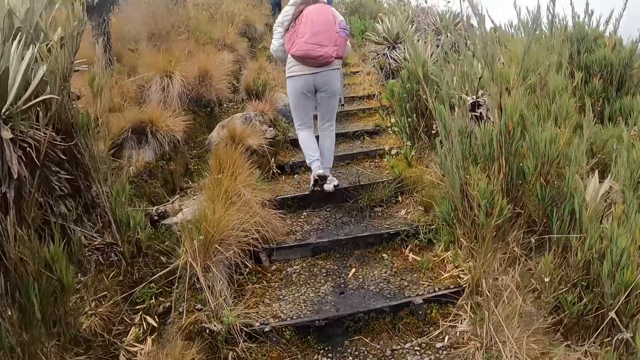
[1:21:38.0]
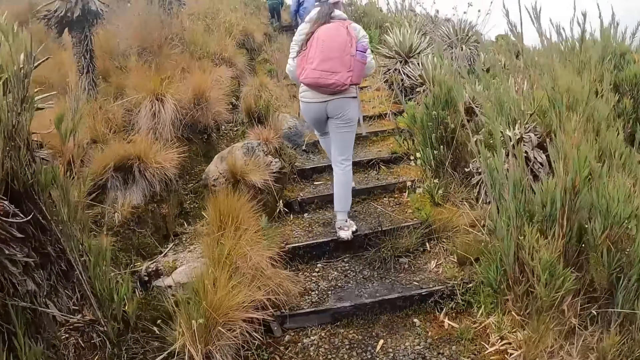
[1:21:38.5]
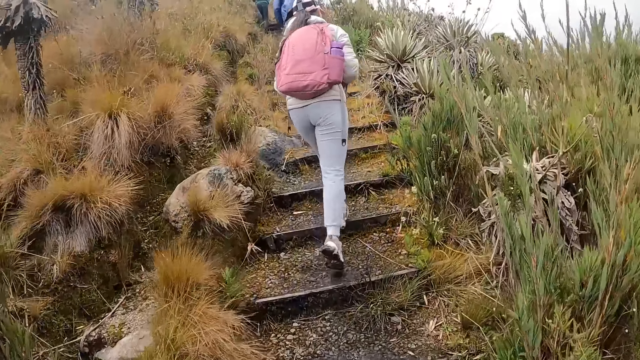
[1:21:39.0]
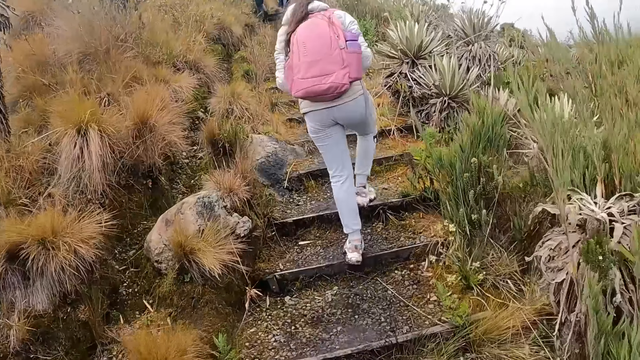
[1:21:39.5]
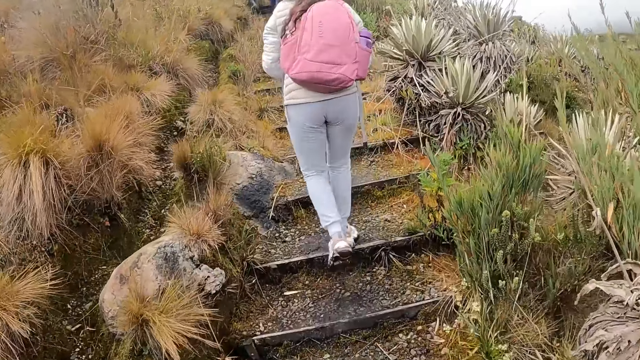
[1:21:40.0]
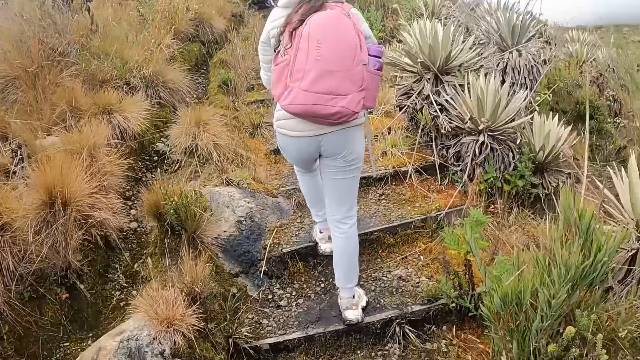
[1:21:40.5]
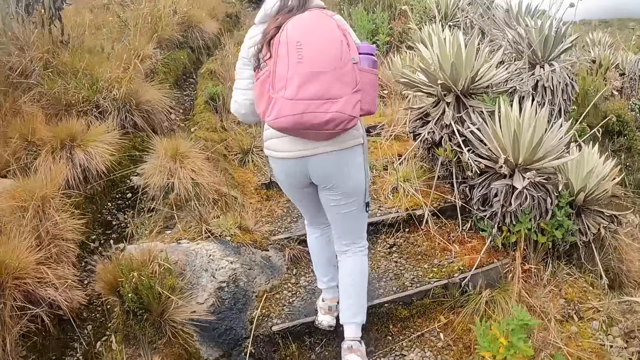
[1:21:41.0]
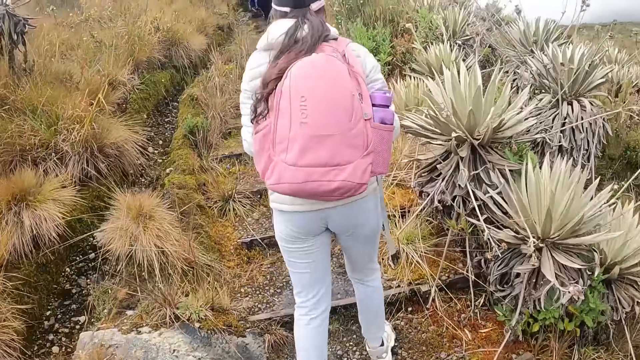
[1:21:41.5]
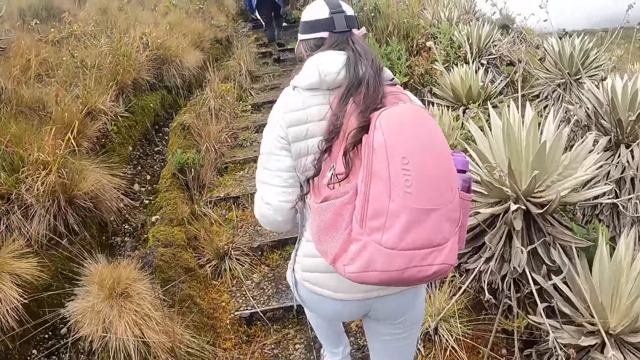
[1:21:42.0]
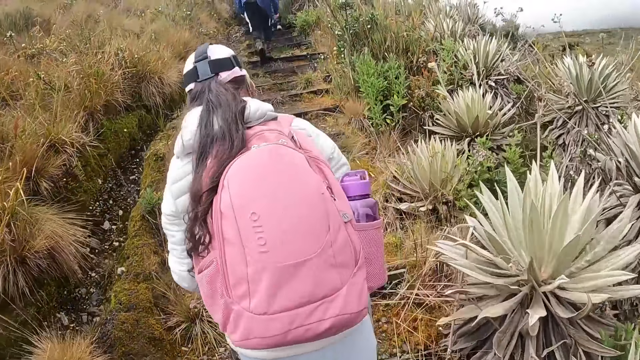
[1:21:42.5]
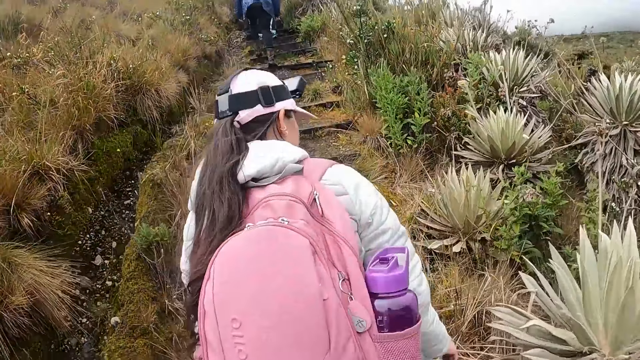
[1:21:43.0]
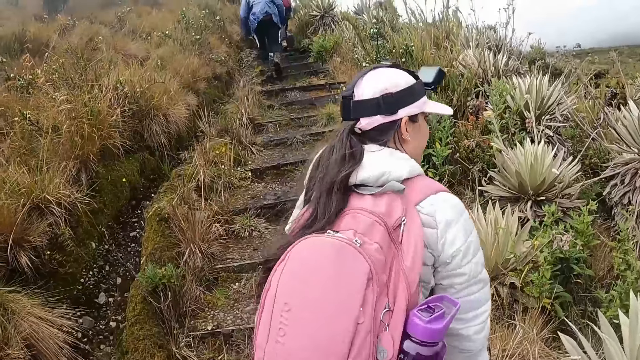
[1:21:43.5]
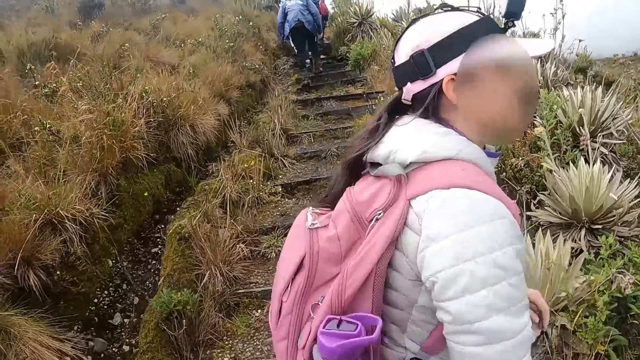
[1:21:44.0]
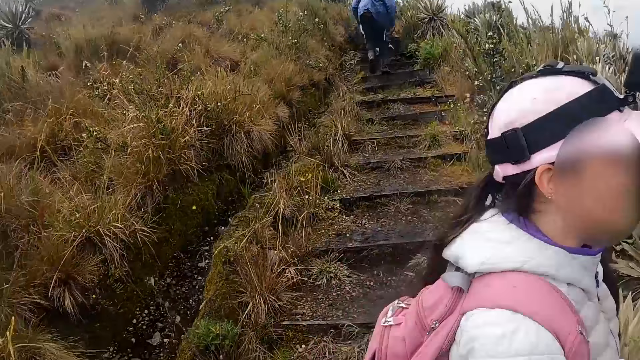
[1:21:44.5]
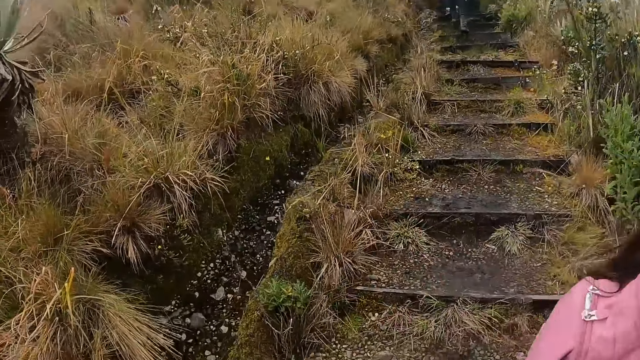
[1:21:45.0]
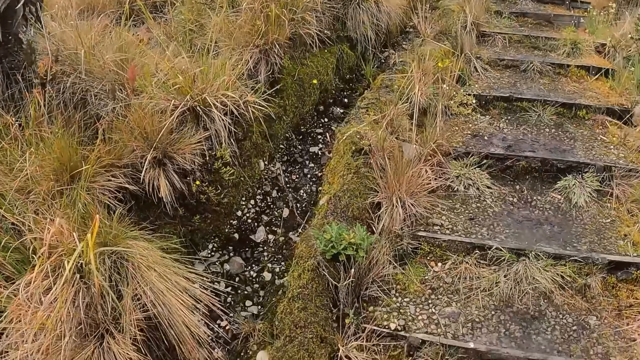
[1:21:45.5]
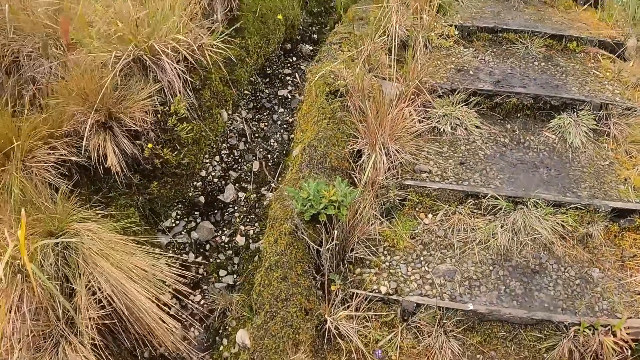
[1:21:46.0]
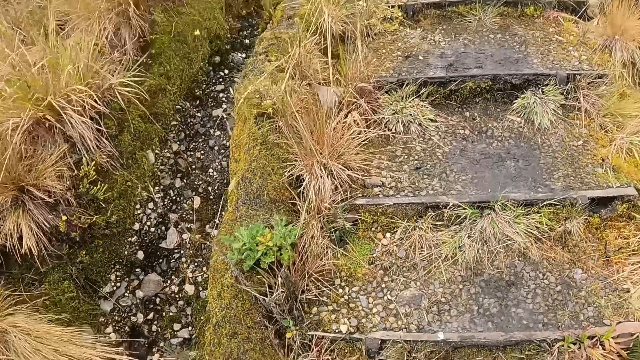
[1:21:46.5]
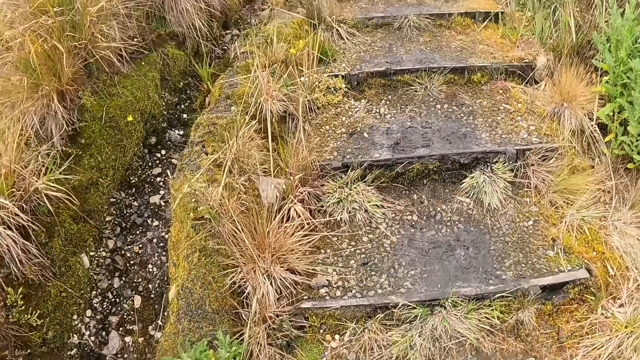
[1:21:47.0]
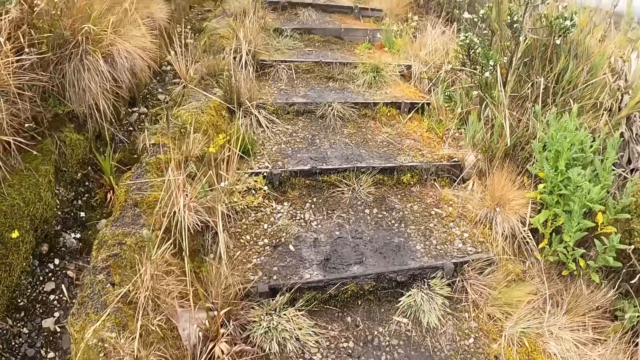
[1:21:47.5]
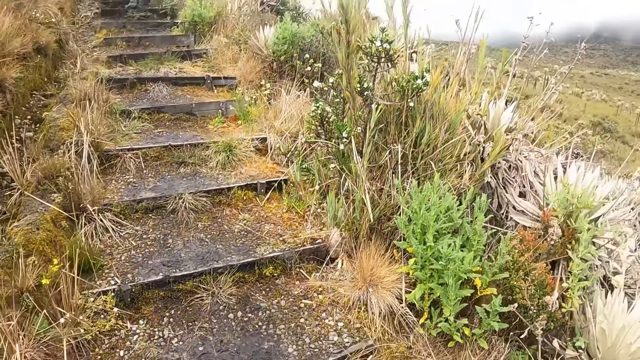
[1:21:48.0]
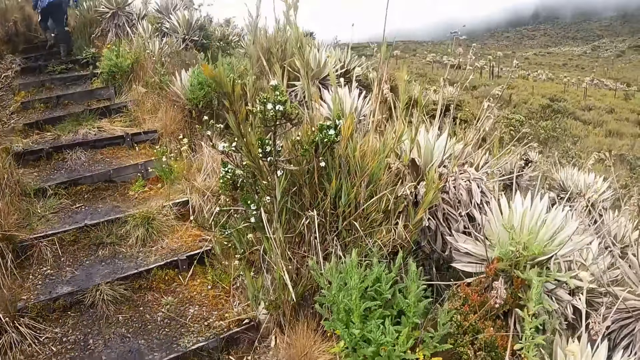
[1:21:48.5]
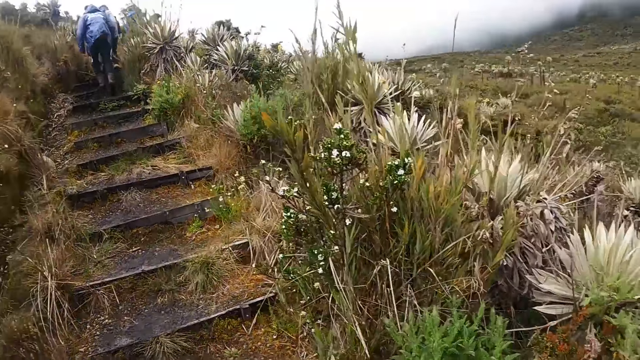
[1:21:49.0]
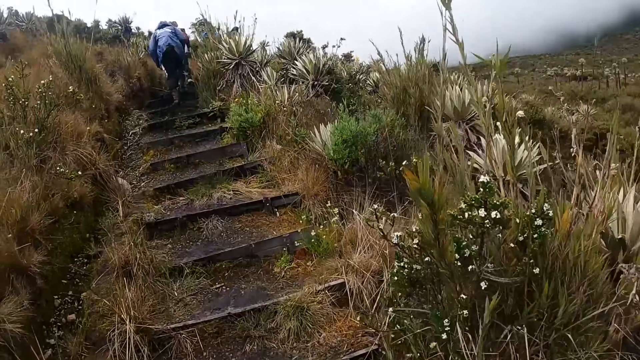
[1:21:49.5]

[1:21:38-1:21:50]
A group of people walk up the staircase. The camera wearer walks past the woman.

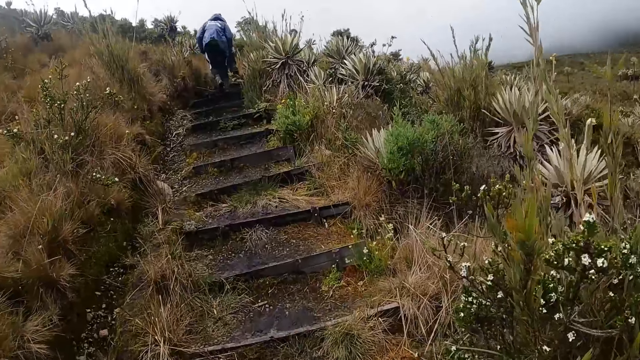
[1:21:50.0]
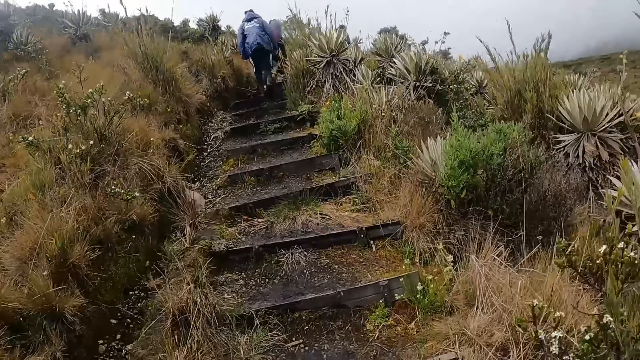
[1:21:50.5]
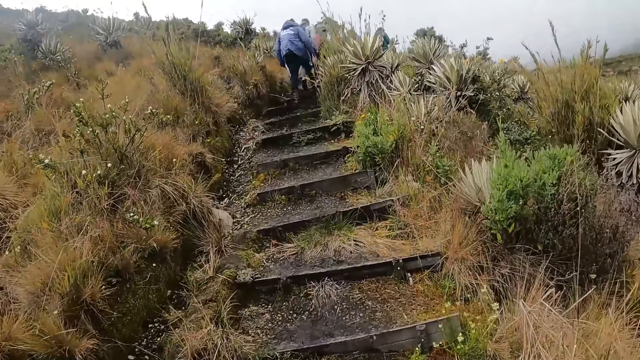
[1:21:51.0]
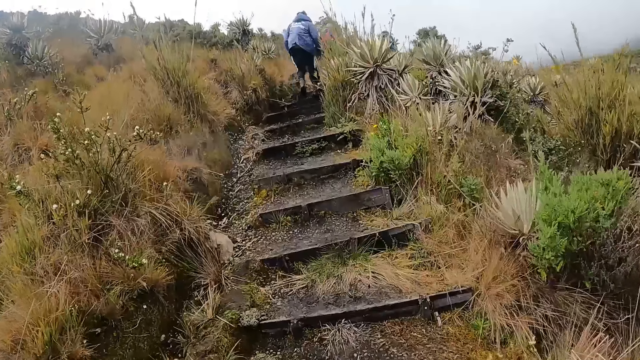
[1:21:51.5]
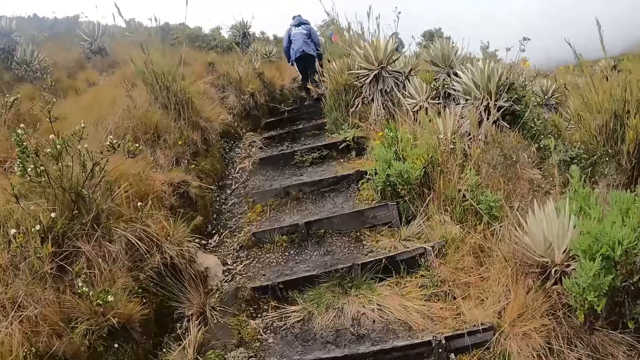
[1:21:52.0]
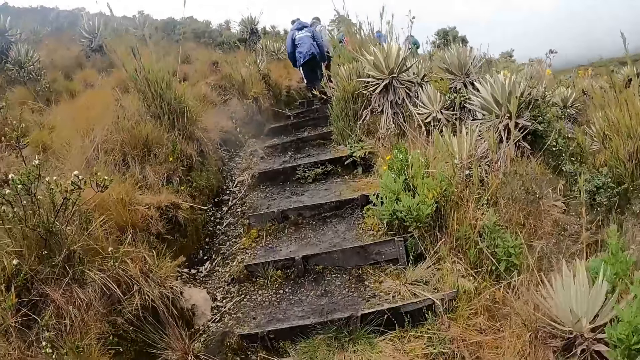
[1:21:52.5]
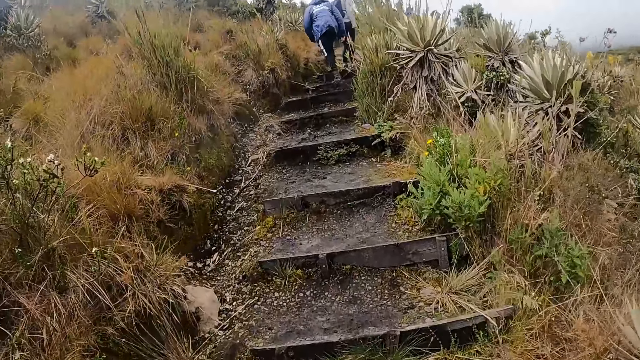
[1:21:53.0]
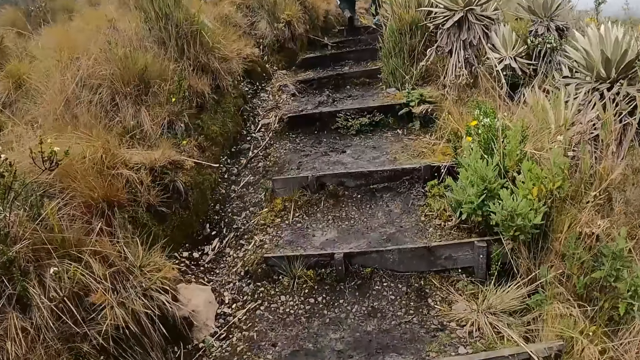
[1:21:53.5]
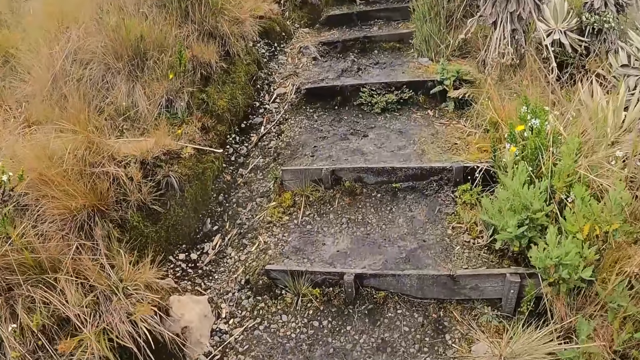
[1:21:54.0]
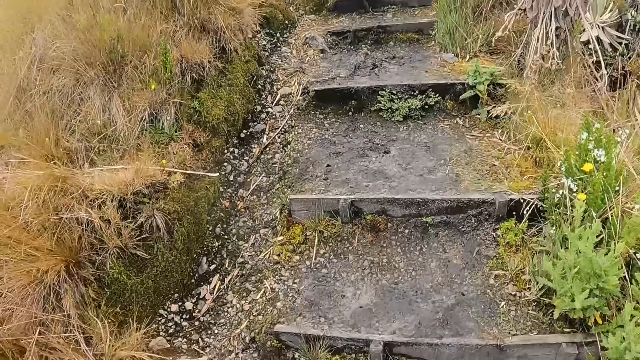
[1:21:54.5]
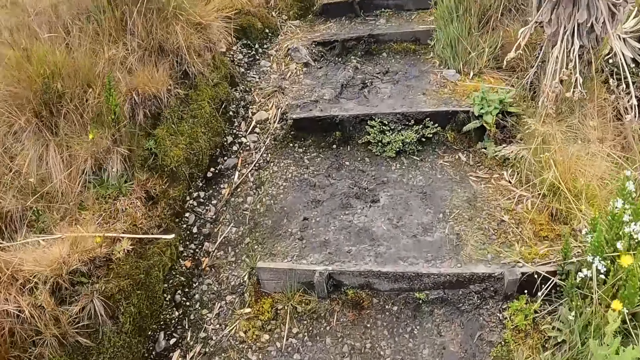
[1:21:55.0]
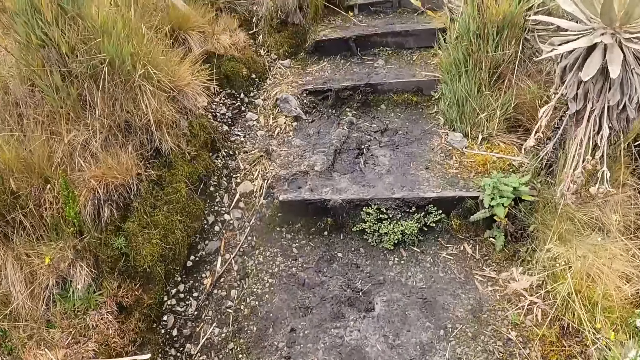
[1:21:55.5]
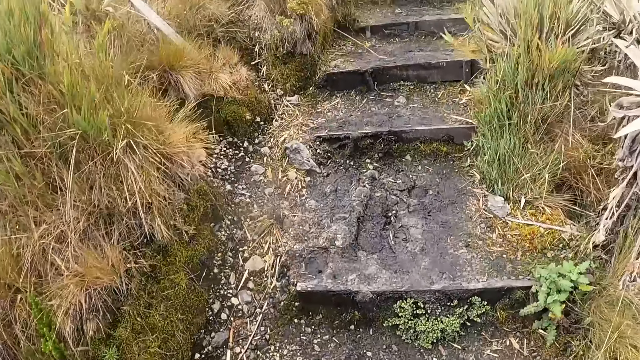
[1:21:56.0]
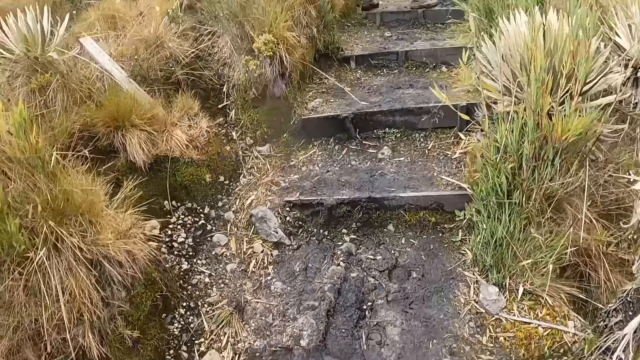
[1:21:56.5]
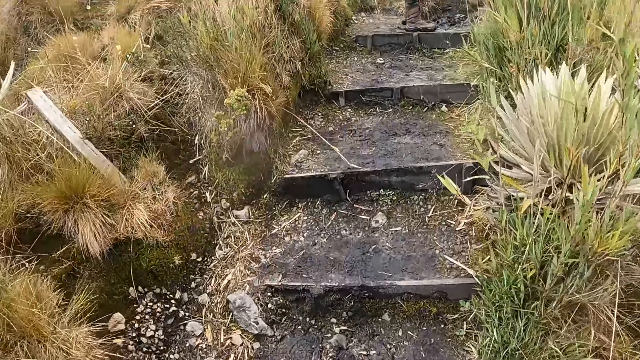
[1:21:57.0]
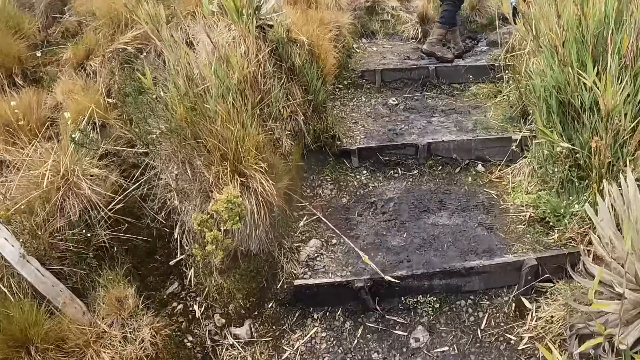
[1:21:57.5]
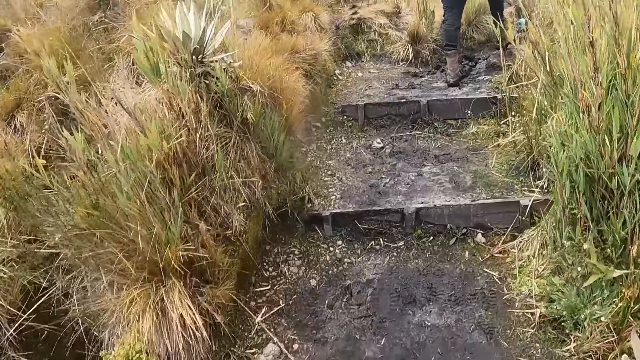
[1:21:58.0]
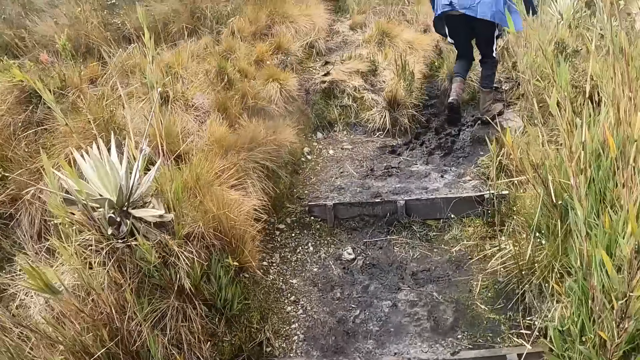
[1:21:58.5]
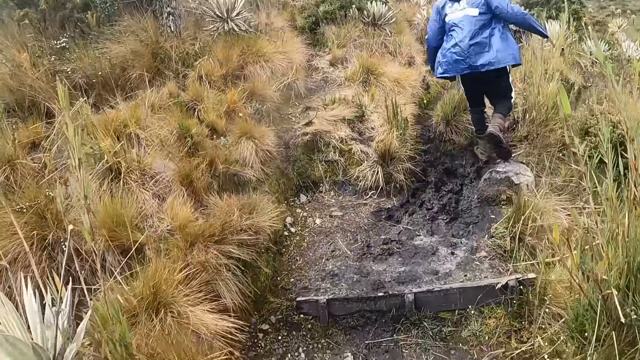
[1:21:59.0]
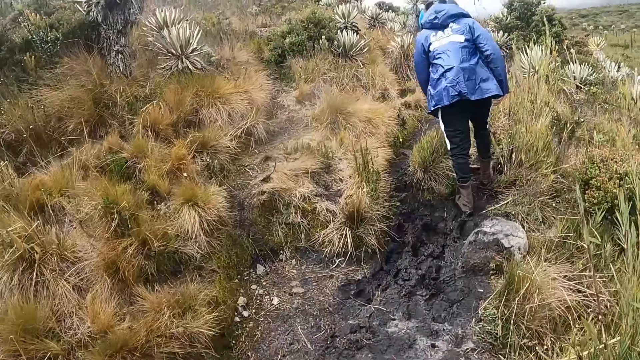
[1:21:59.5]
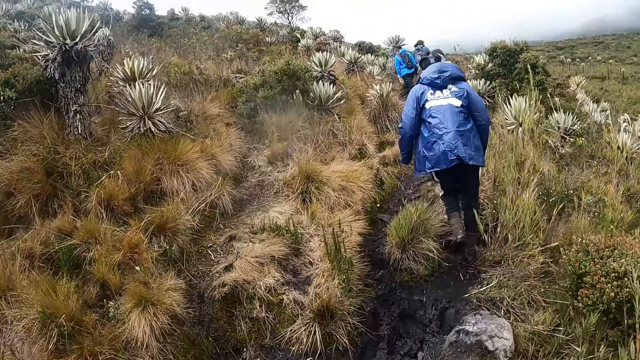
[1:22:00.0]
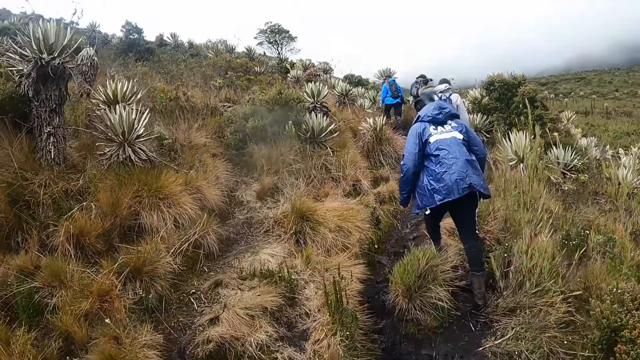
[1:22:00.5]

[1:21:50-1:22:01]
The group of people walk on the field.
